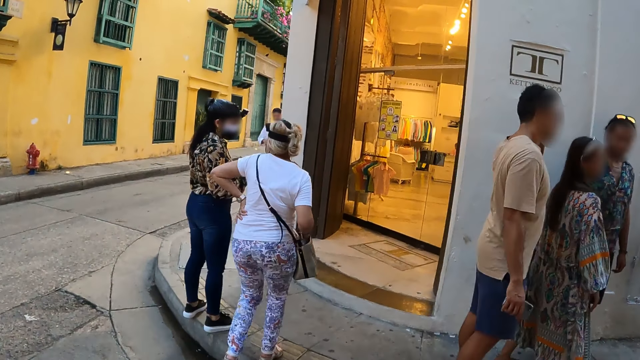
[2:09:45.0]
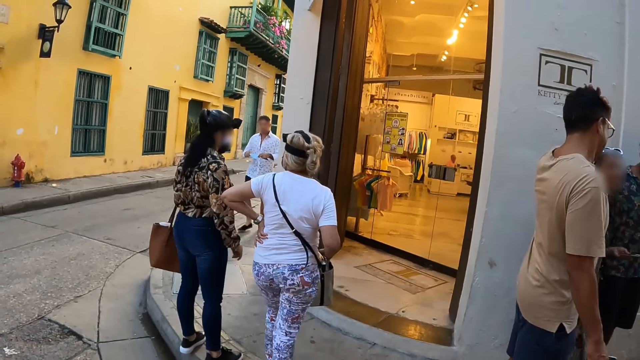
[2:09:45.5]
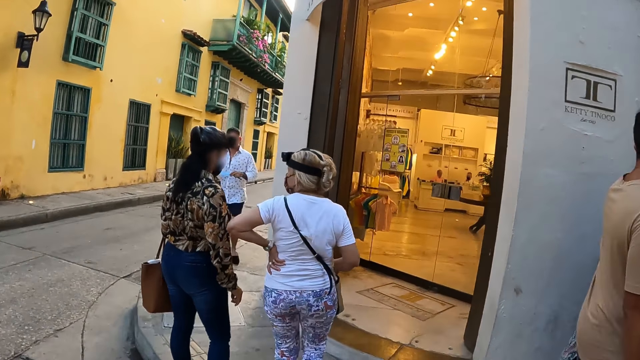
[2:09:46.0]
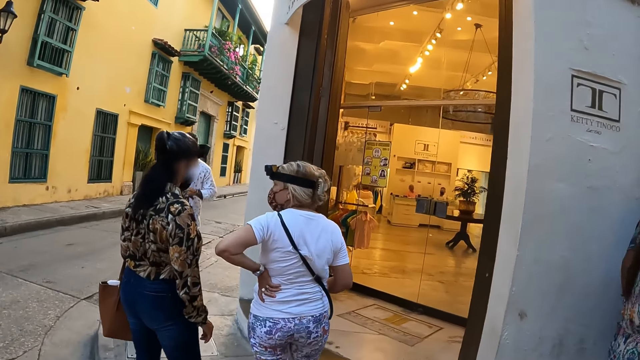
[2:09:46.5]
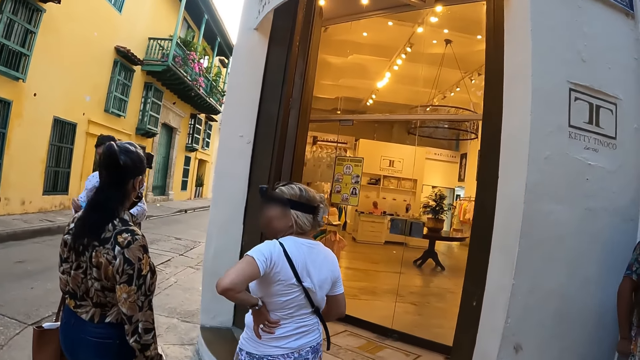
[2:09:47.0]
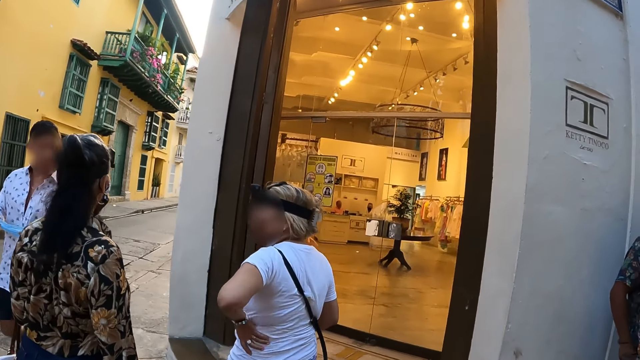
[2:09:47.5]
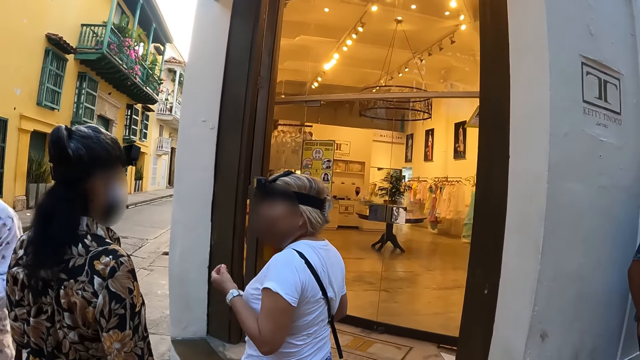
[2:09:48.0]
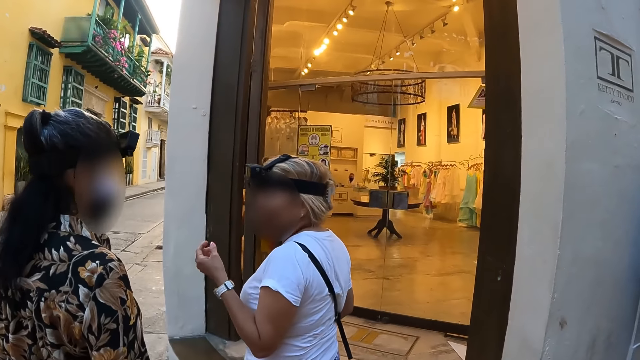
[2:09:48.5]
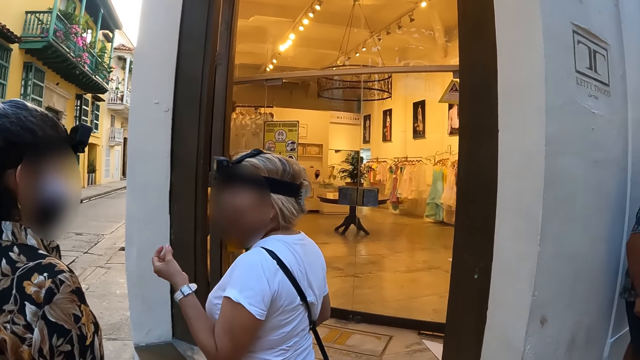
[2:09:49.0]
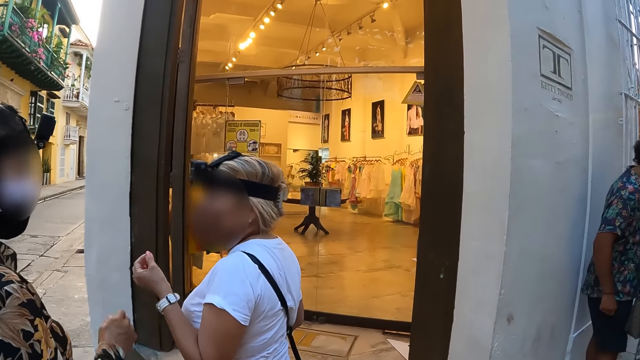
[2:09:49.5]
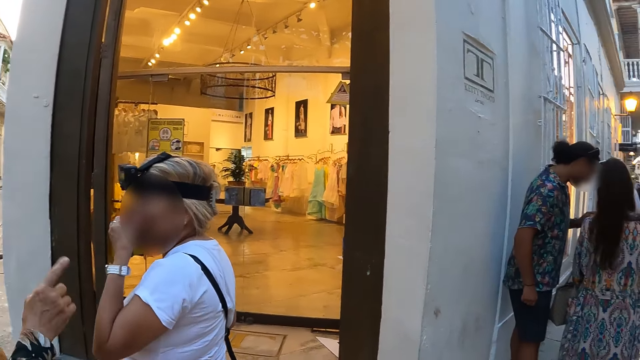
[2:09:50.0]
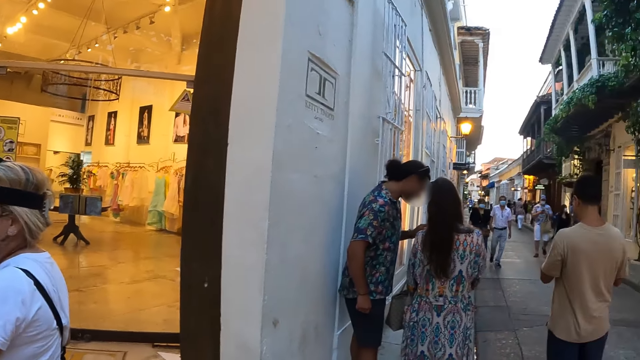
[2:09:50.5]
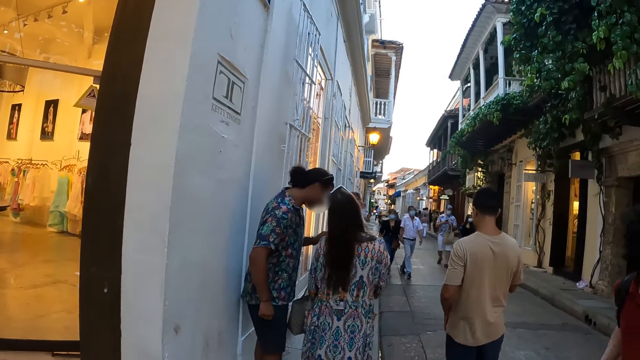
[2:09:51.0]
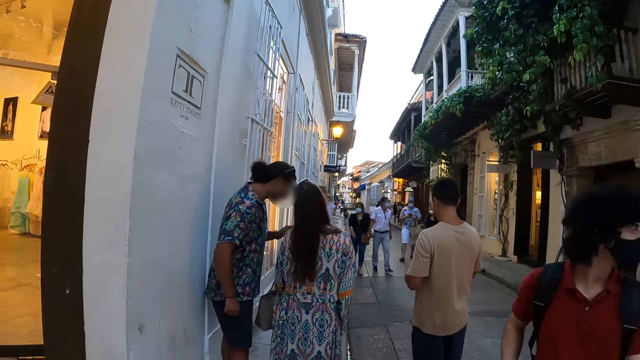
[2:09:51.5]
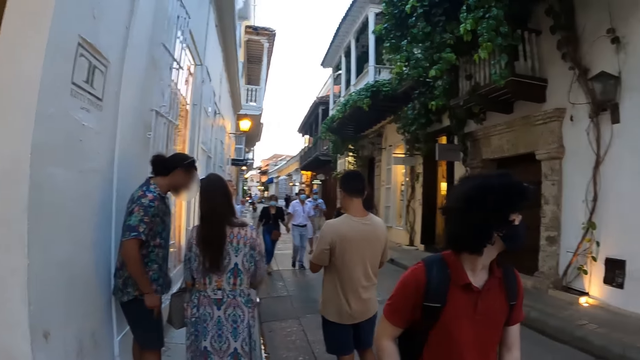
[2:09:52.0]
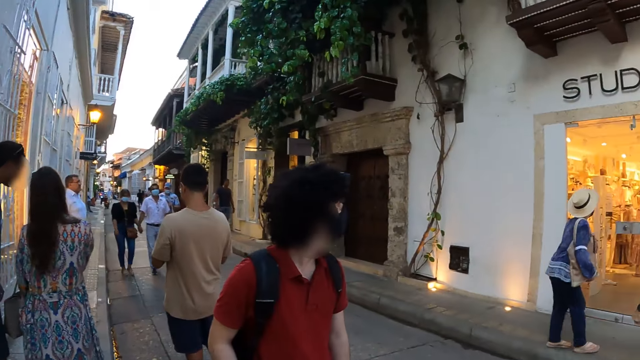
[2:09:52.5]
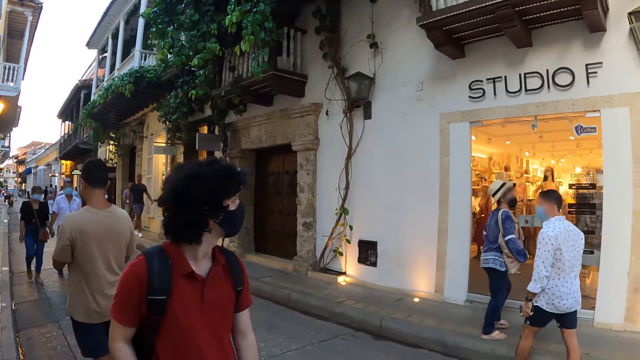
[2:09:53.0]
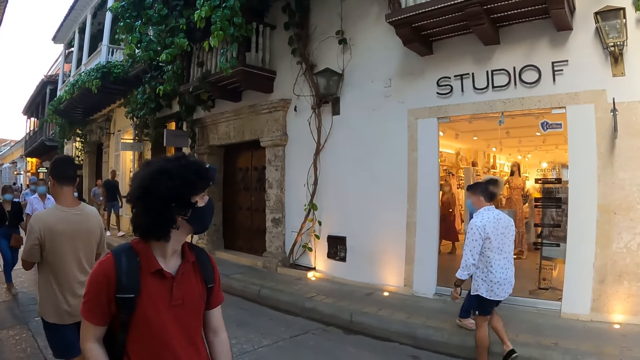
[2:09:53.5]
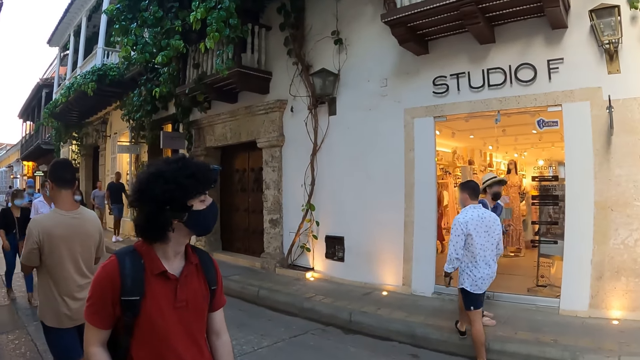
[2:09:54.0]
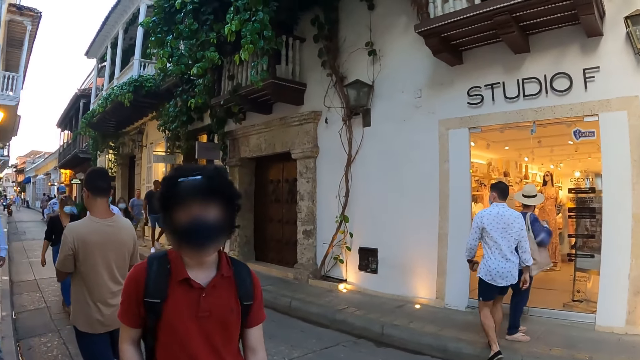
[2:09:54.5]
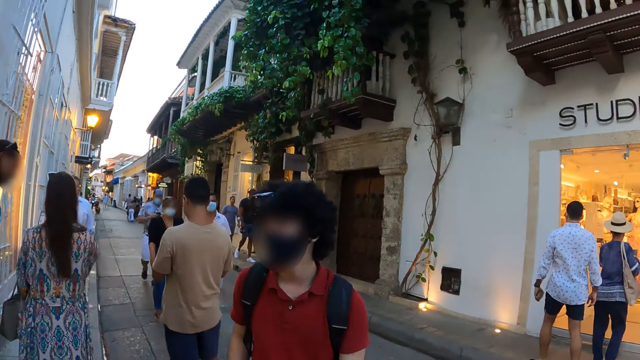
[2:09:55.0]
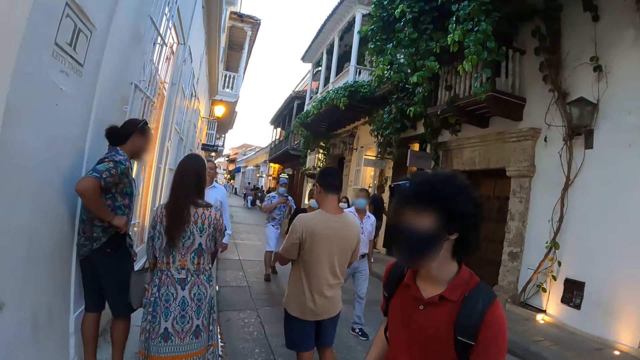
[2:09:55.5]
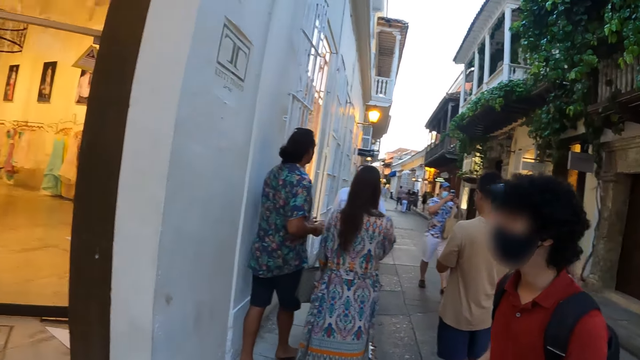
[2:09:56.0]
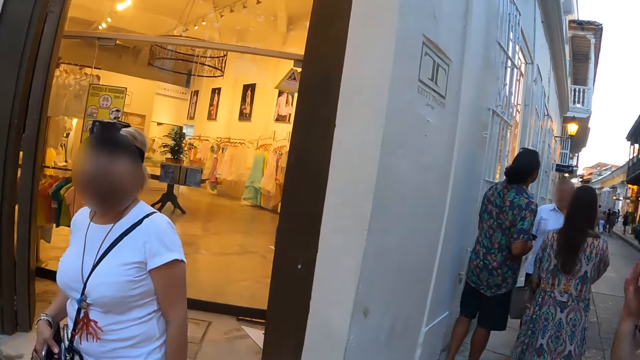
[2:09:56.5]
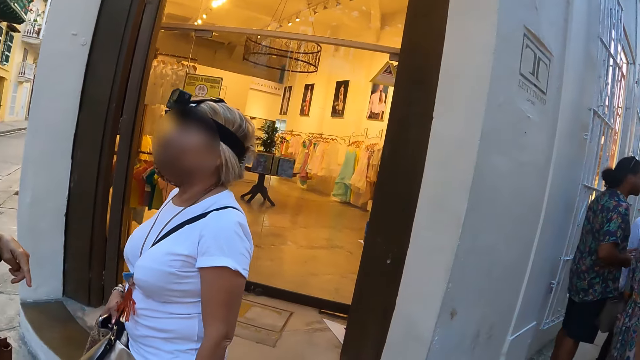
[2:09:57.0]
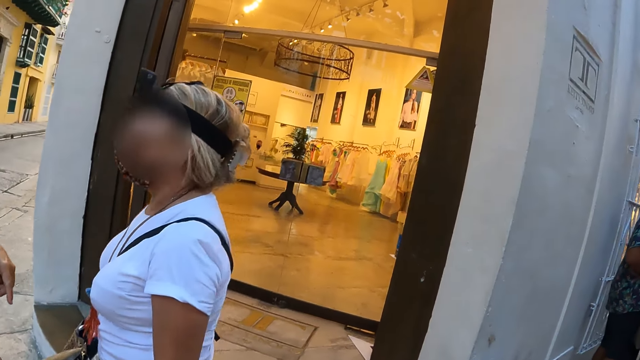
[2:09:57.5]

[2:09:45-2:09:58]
A woman converses with another woman. The camera wearer looks inside the shop through the window. They look around the road. A man stands before the camera wearer.

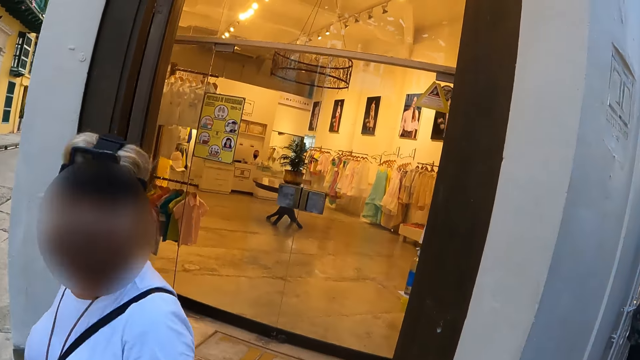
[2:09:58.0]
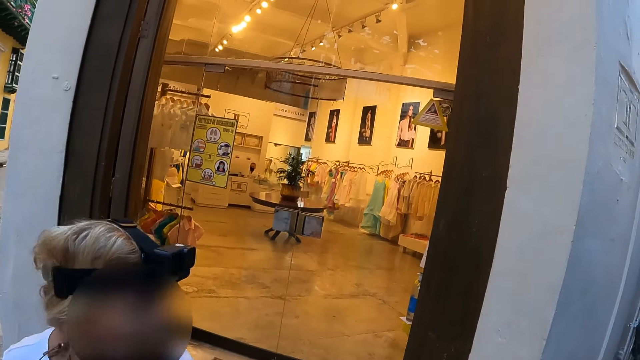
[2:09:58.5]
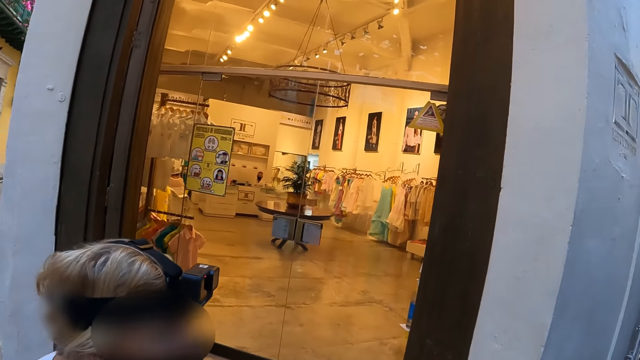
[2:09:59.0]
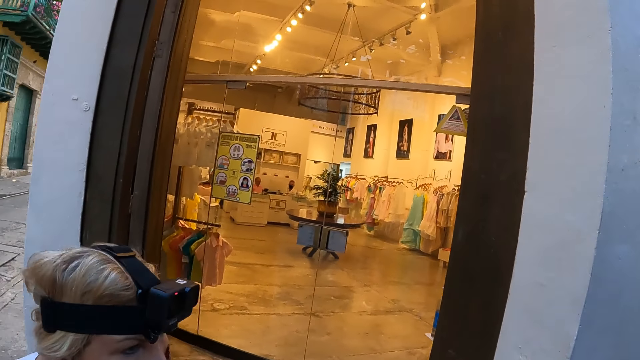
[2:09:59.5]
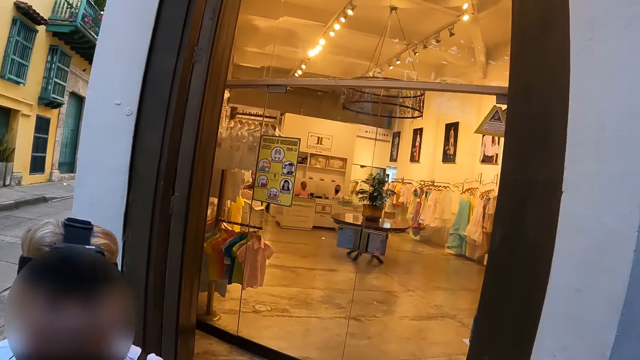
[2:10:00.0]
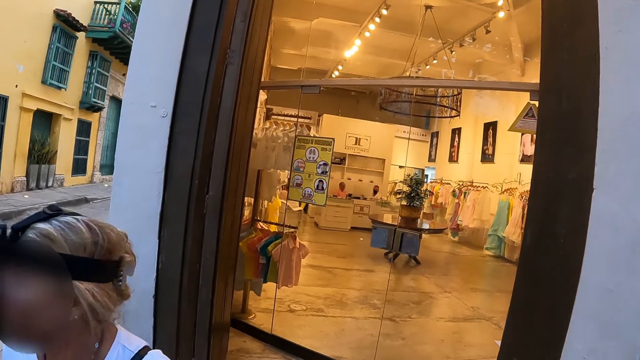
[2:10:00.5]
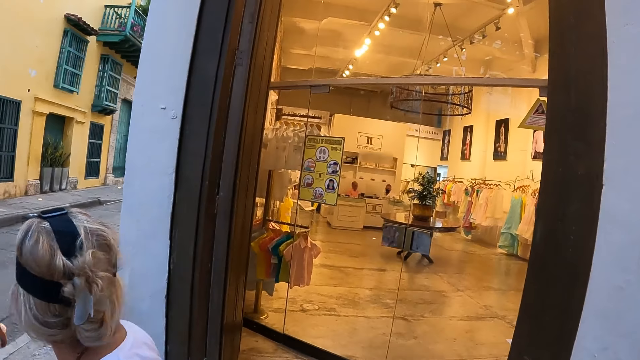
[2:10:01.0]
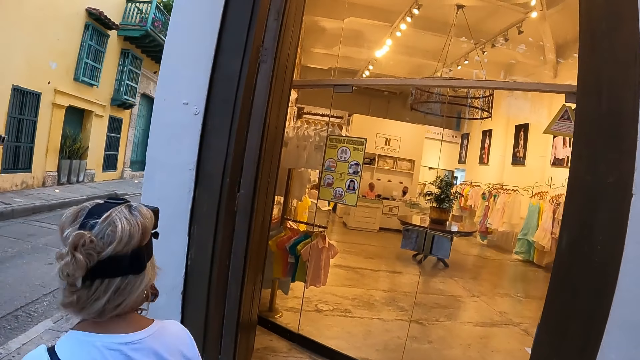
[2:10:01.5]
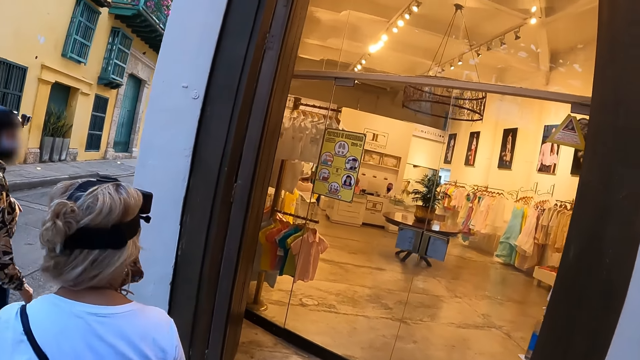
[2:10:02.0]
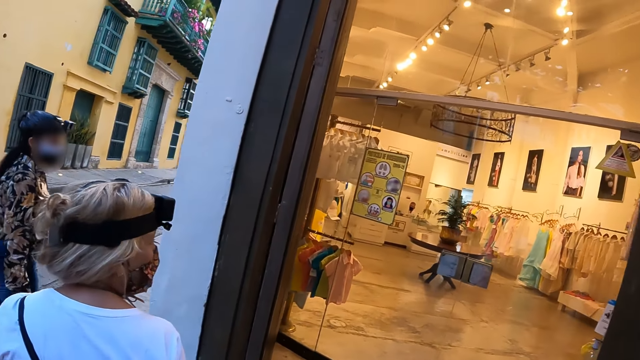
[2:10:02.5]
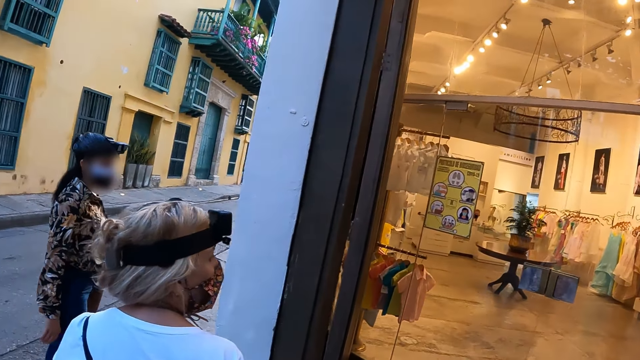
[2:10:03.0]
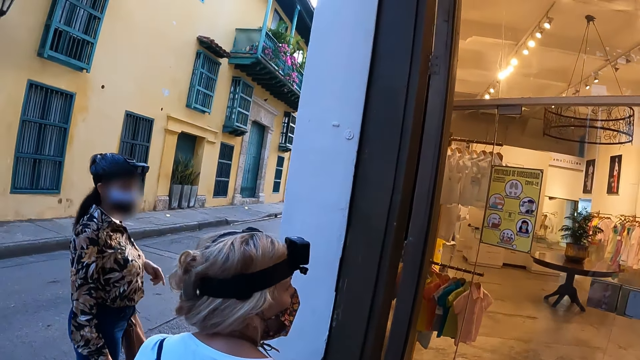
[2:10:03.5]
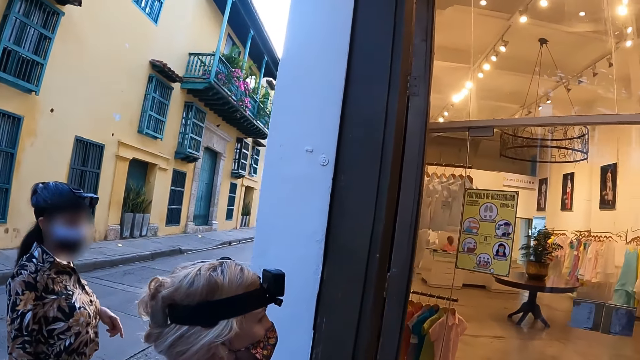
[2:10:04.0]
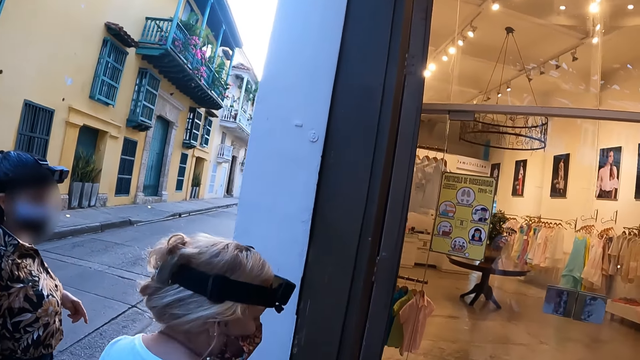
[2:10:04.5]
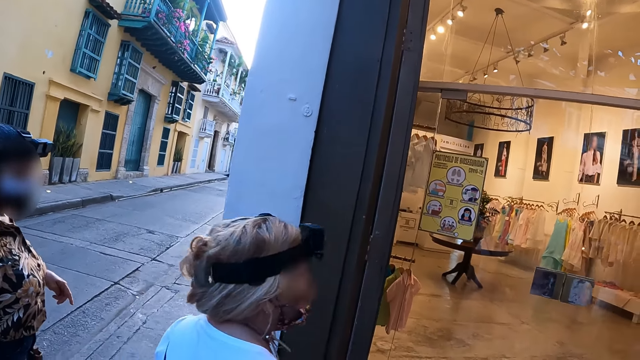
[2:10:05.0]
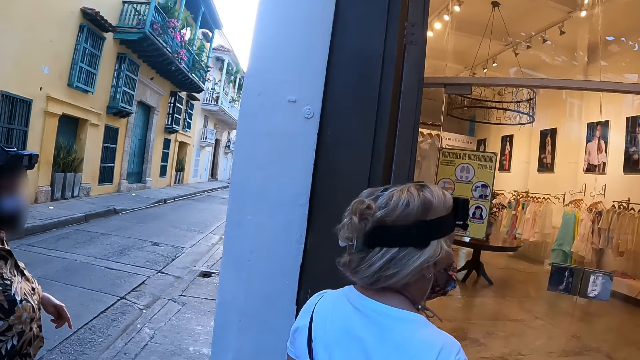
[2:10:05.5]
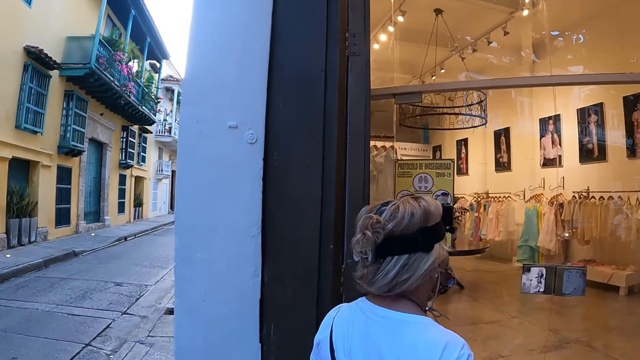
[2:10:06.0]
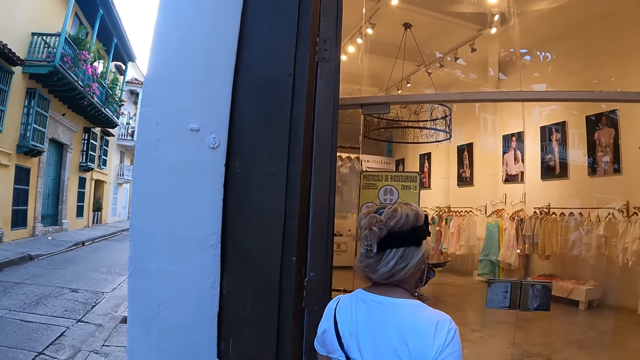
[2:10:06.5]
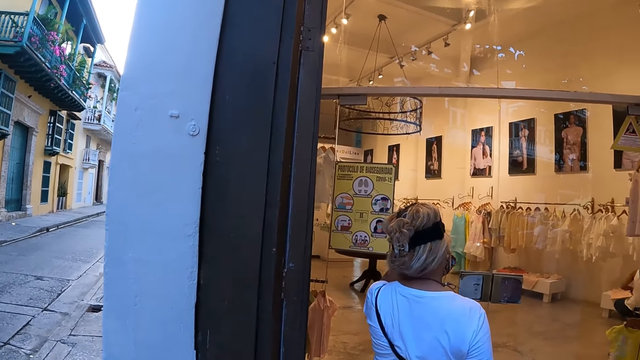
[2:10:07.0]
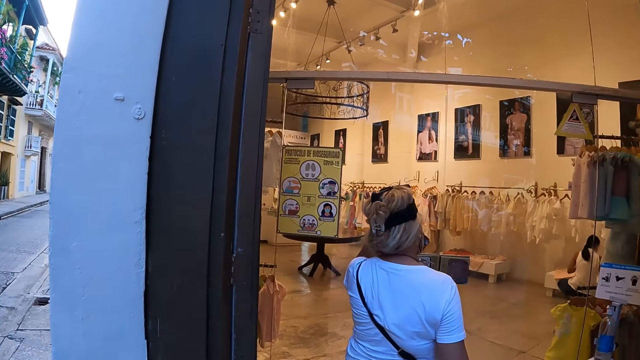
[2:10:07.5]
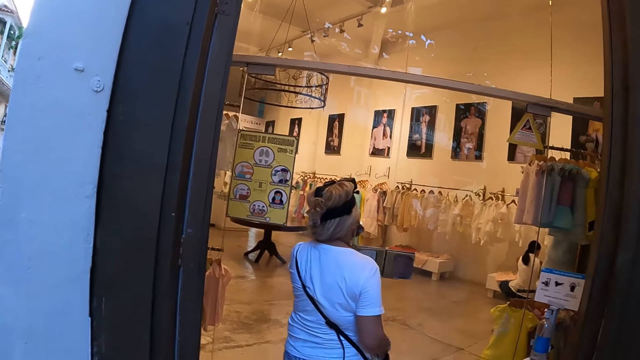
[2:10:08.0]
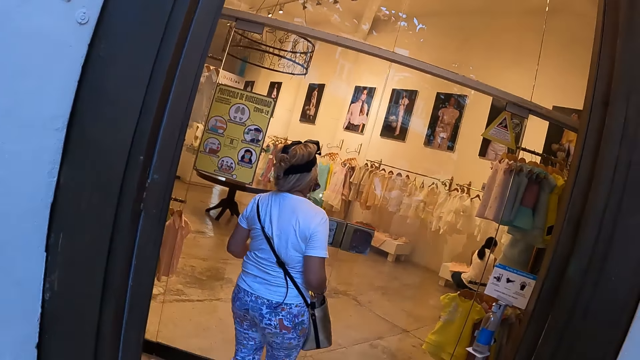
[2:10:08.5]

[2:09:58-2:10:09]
A woman converses with the camera wearer. The camera wearer looks inside the shop through the window. The woman walks inside the shop.
